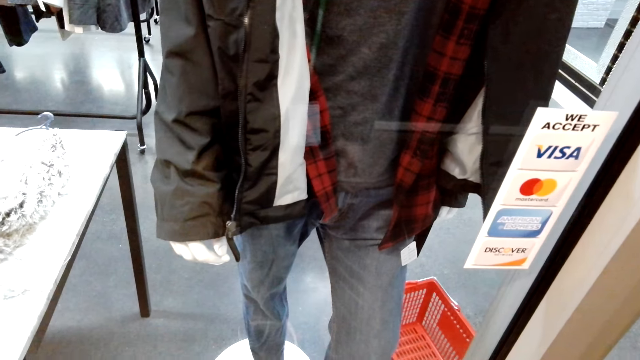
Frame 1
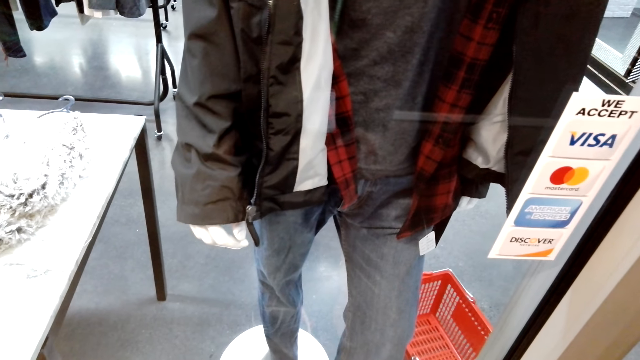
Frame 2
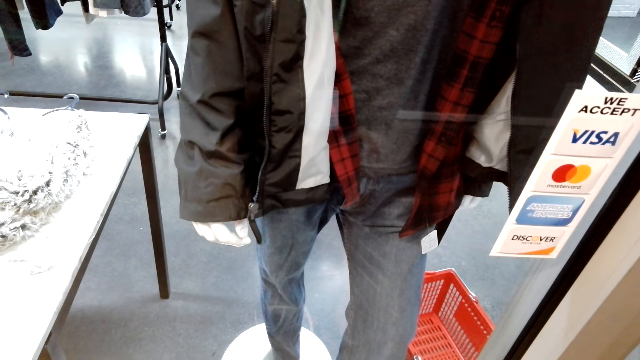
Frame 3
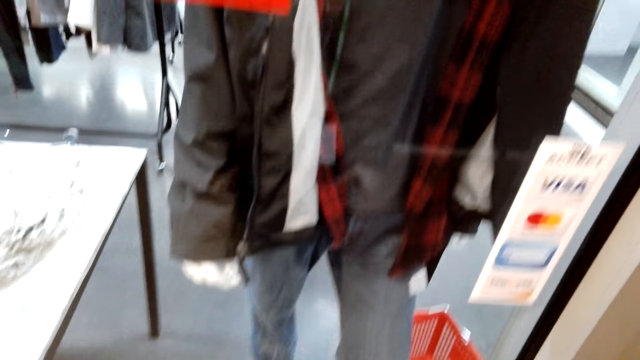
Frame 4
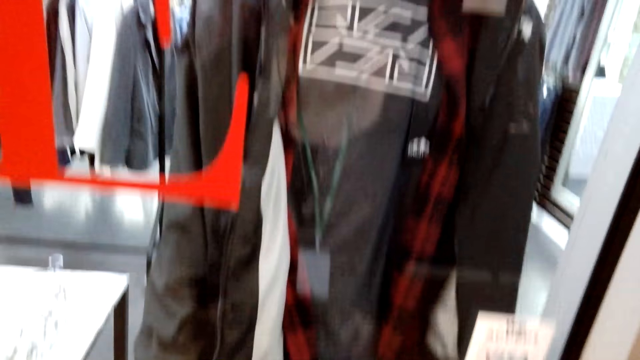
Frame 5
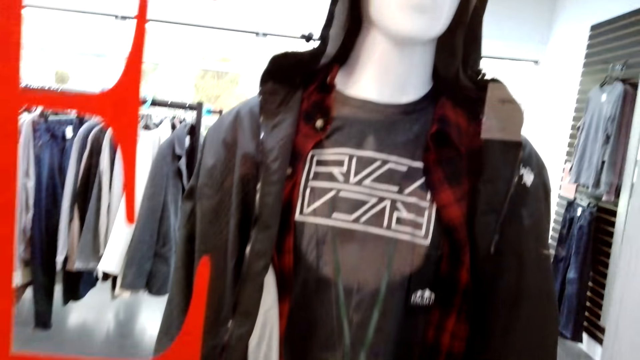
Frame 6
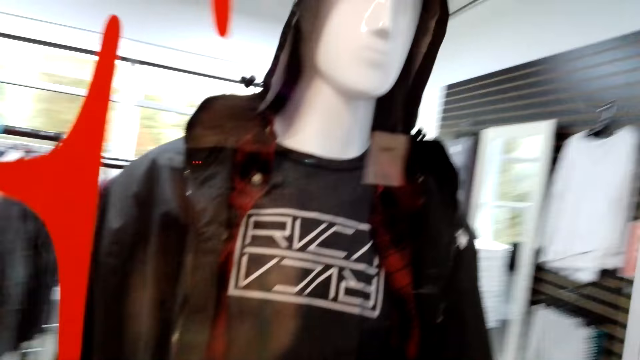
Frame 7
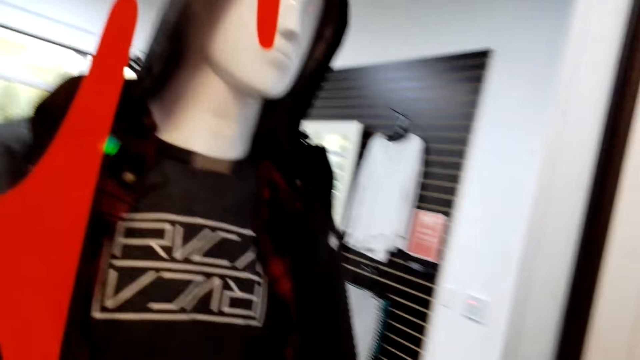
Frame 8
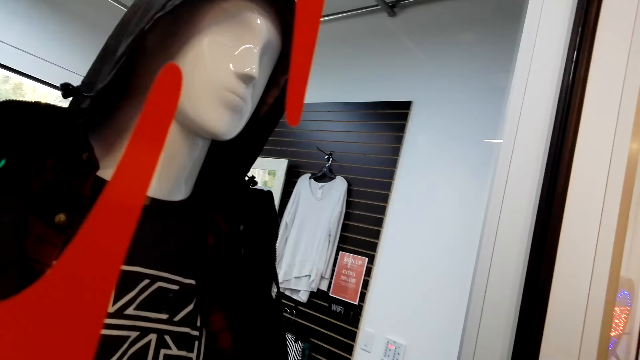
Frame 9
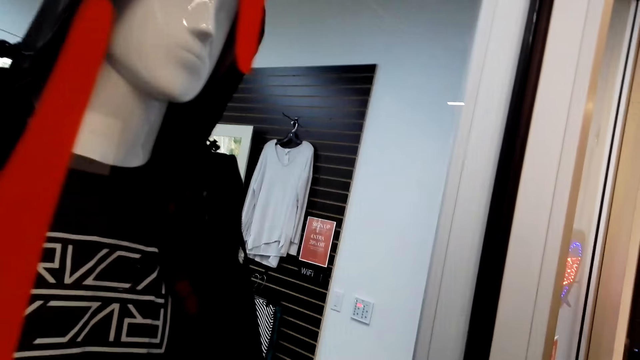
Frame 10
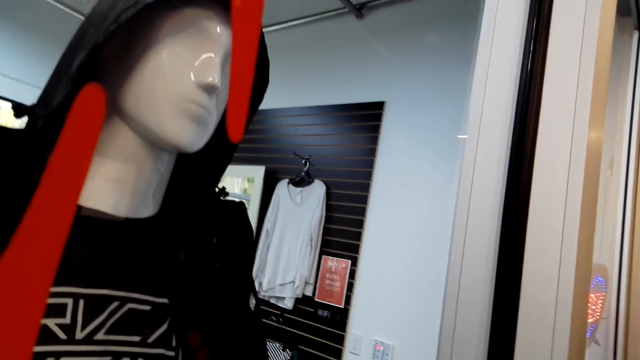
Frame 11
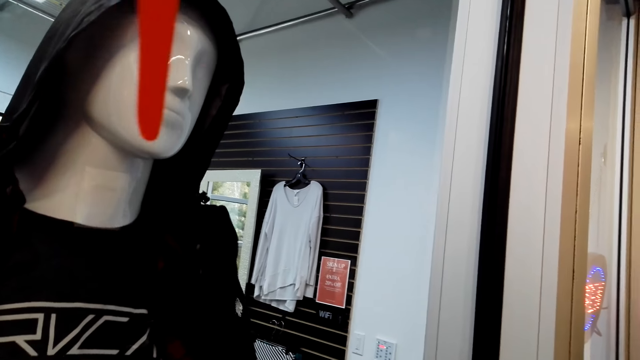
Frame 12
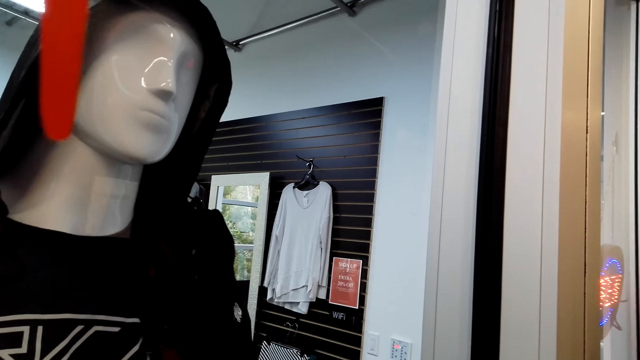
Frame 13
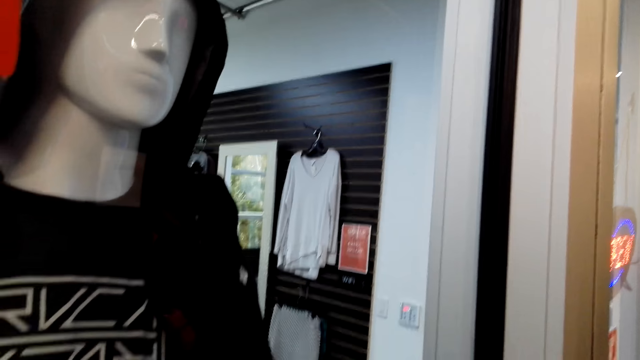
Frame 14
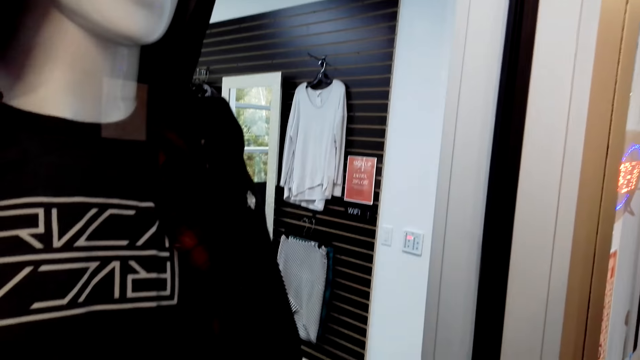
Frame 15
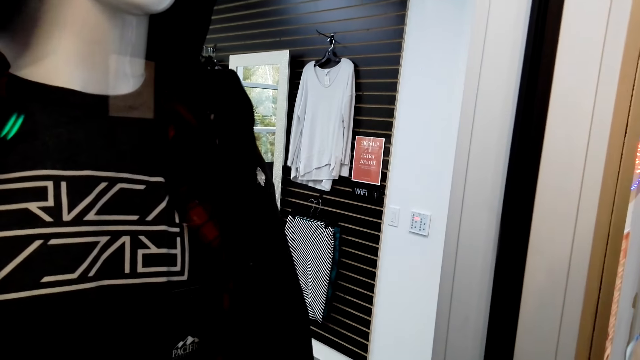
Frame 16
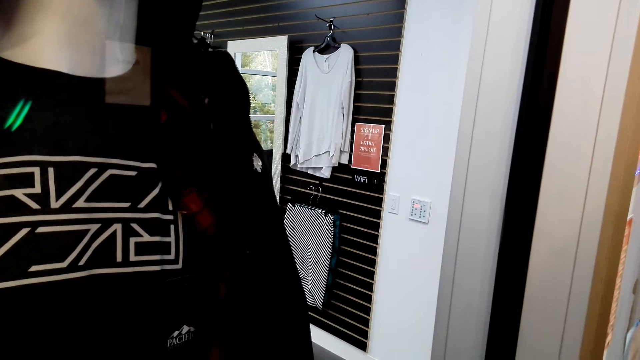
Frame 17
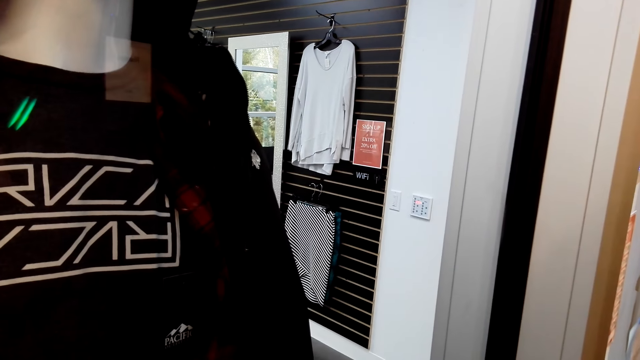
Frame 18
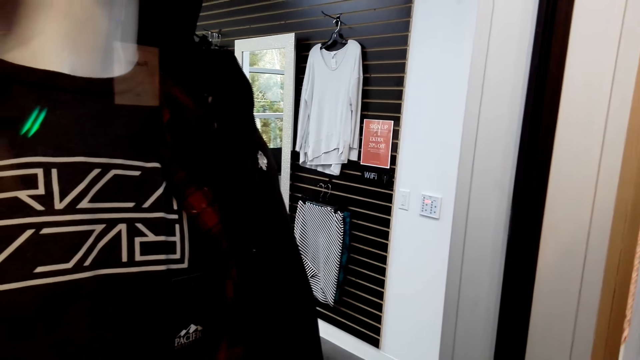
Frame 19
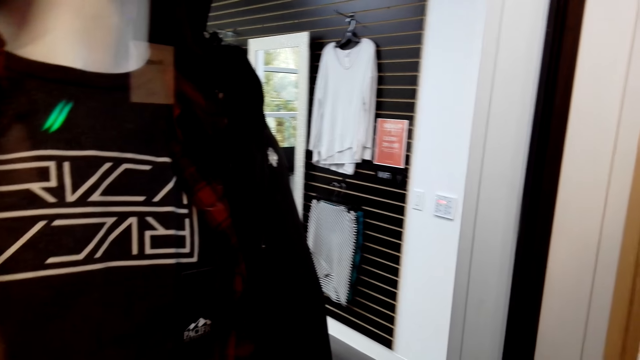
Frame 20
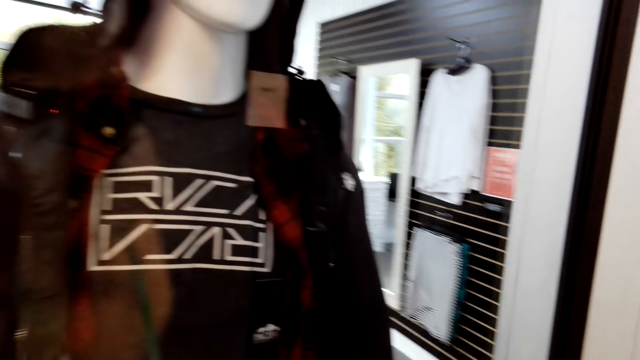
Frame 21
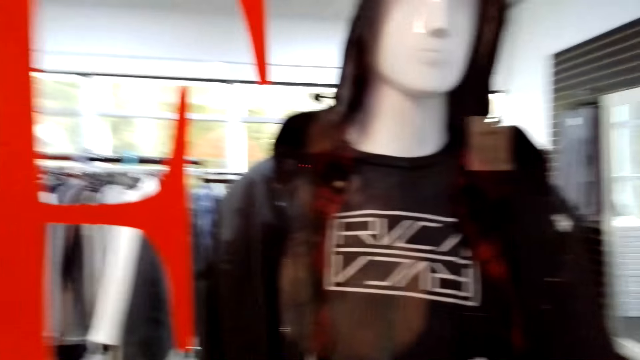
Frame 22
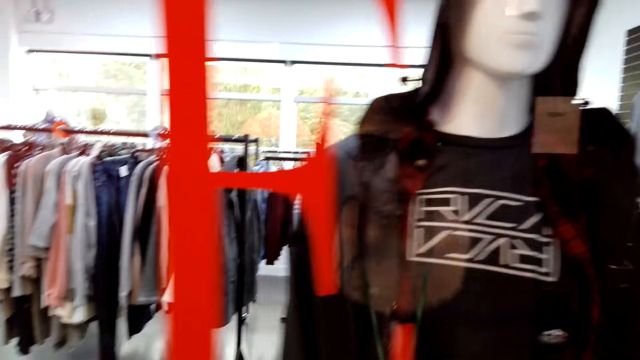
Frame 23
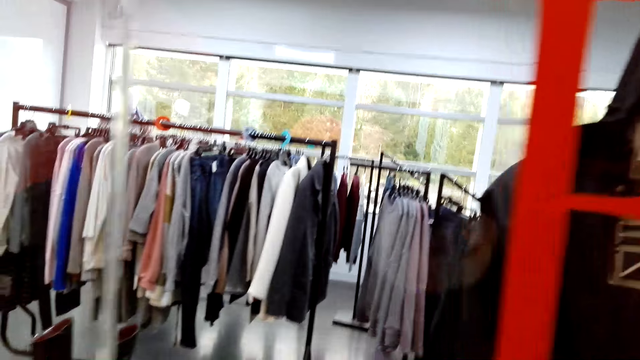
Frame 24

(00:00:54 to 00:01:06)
The camera wearer looks at a blouse. They look at a skirt.

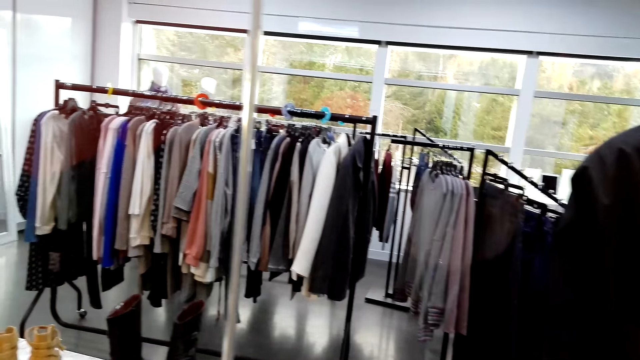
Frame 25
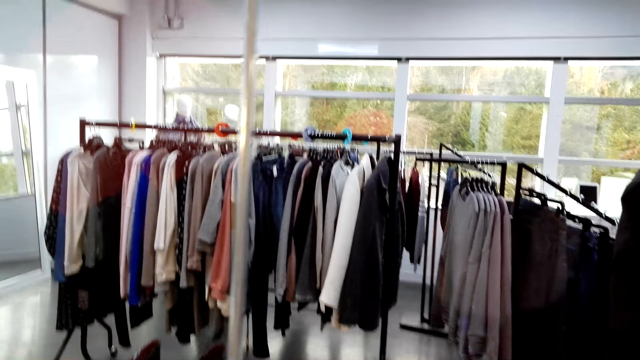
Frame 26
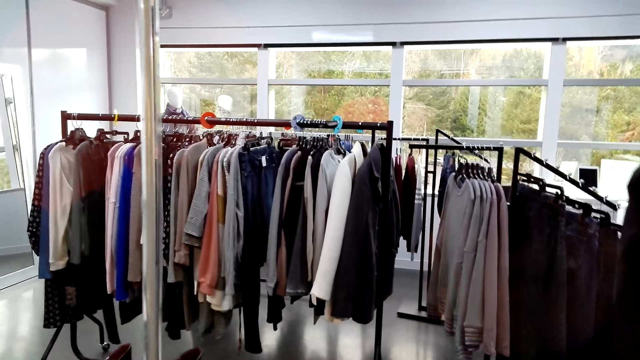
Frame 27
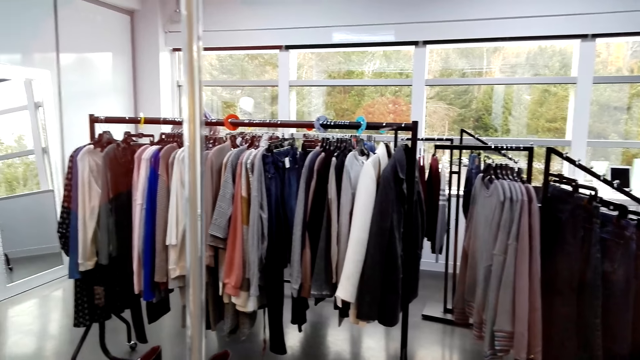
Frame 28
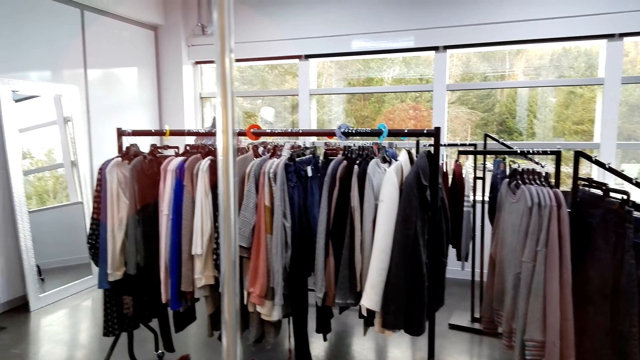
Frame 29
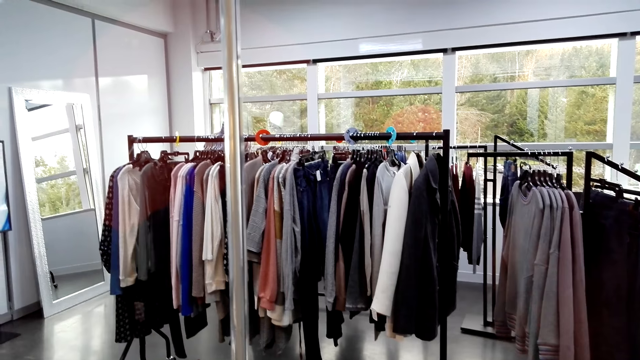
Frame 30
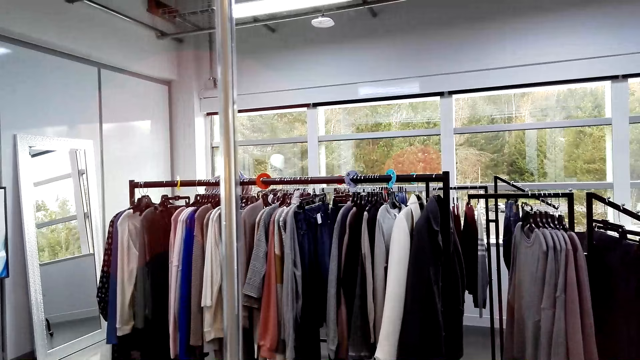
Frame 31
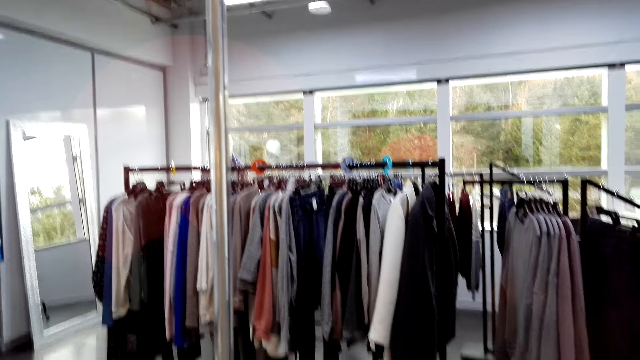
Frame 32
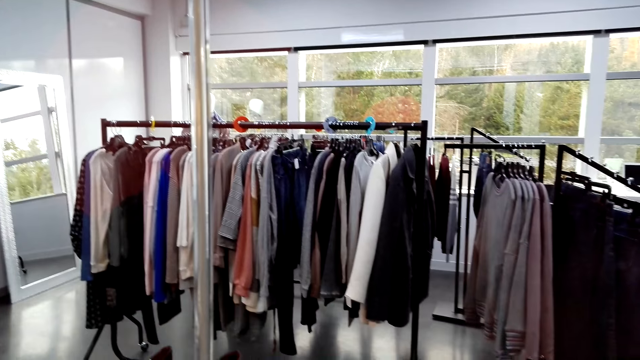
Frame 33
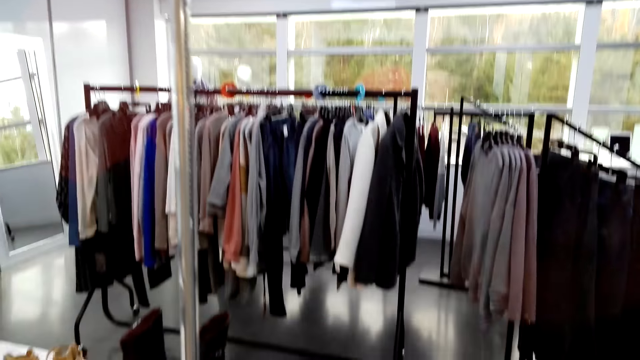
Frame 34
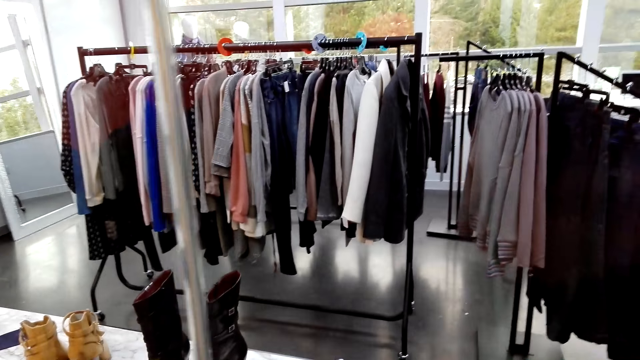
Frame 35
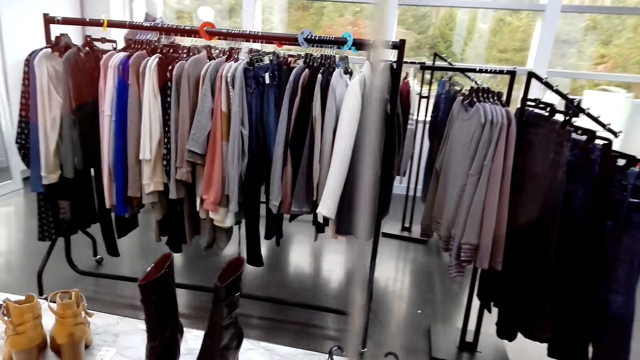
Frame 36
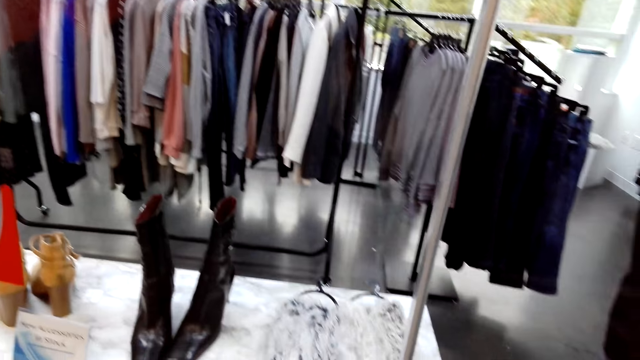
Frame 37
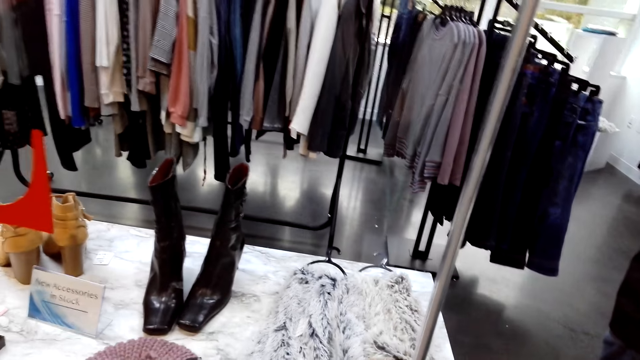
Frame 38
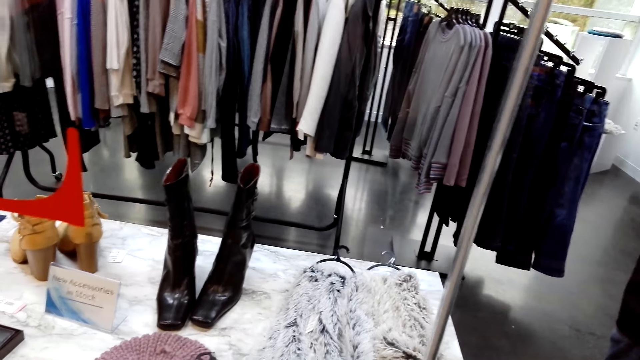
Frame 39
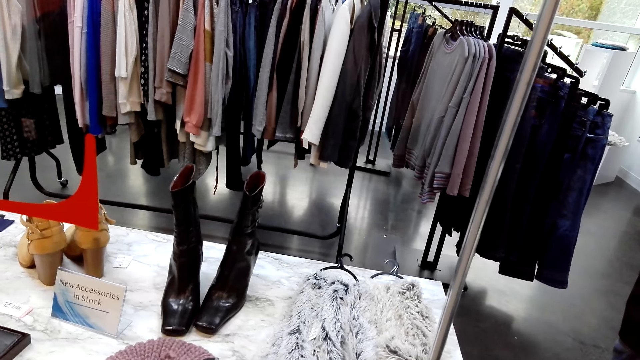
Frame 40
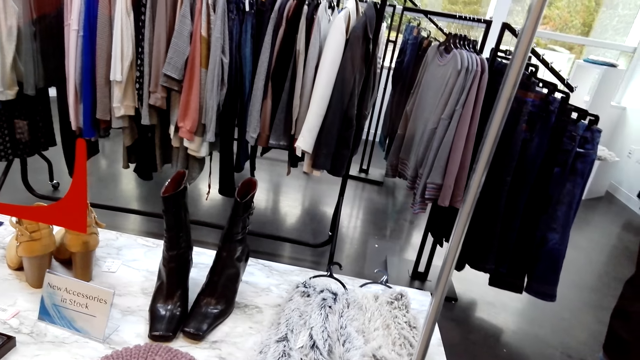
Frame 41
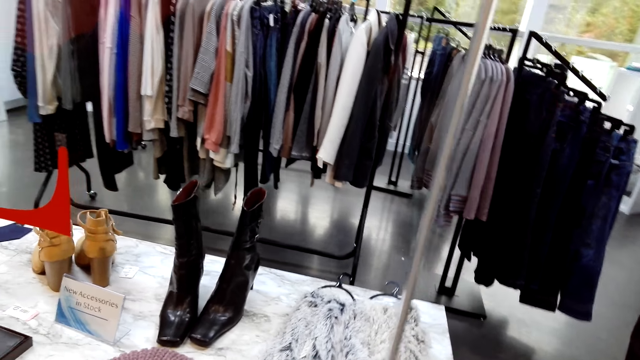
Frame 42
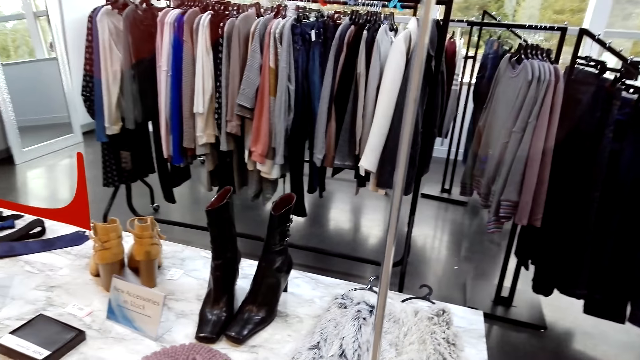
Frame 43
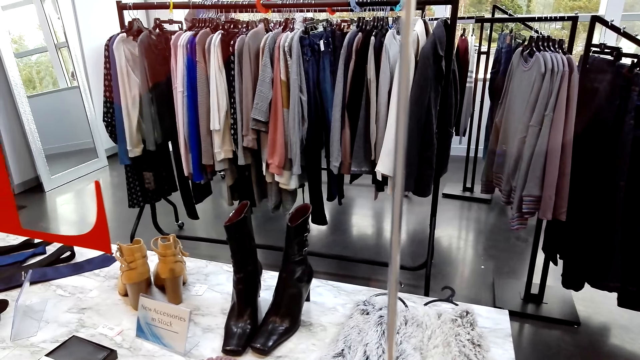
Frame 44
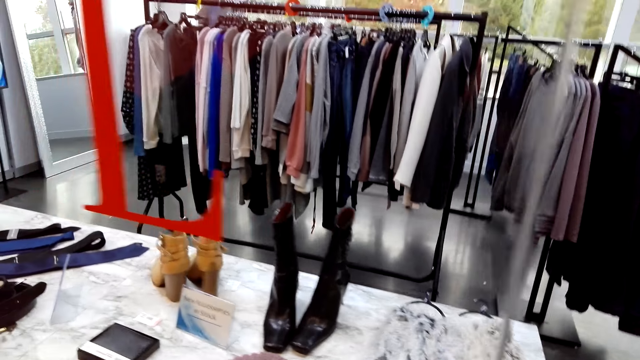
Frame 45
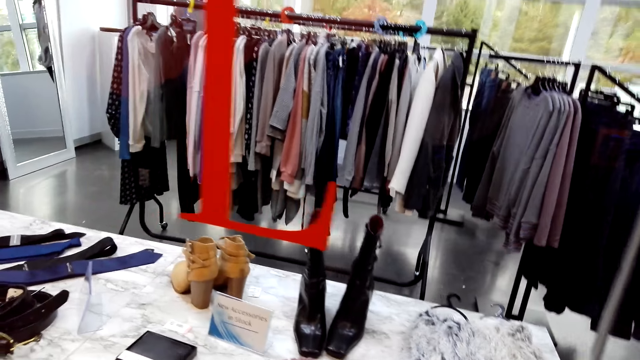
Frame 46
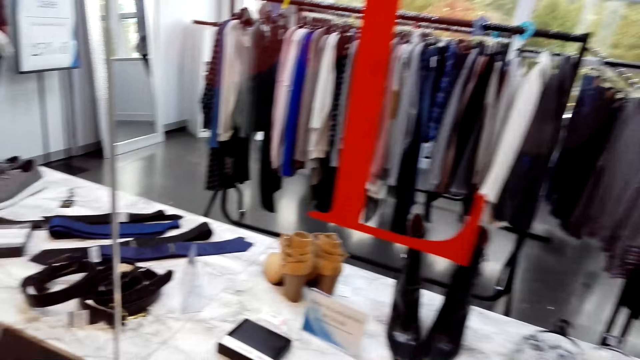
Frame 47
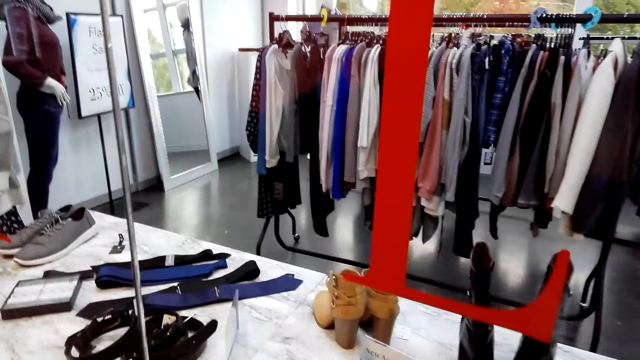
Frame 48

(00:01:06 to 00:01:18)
The camera wearer looks at blouses. They look at a pair of shoes.
